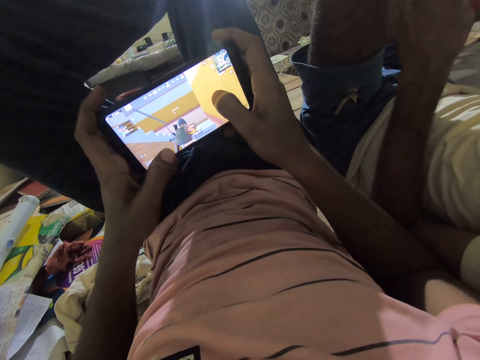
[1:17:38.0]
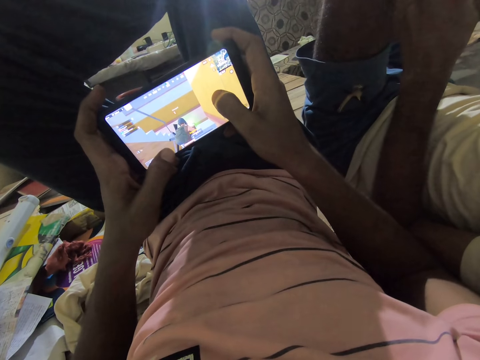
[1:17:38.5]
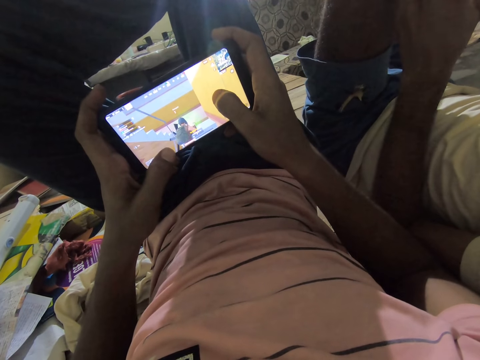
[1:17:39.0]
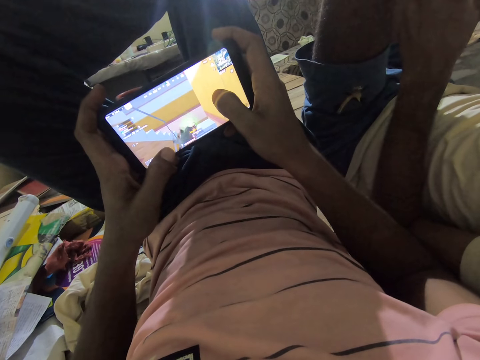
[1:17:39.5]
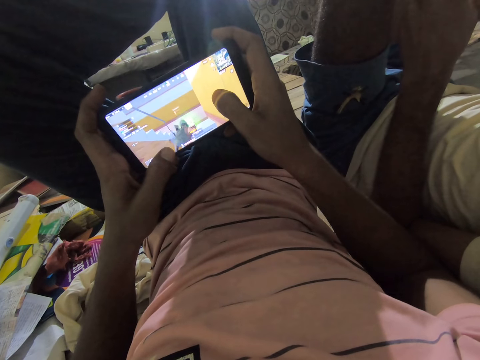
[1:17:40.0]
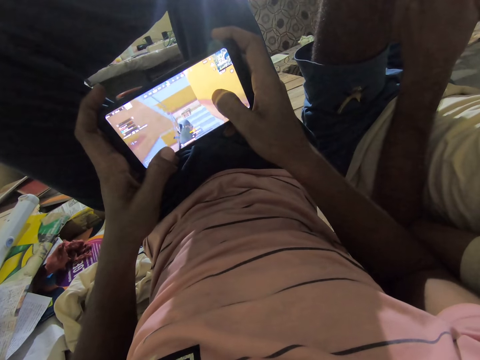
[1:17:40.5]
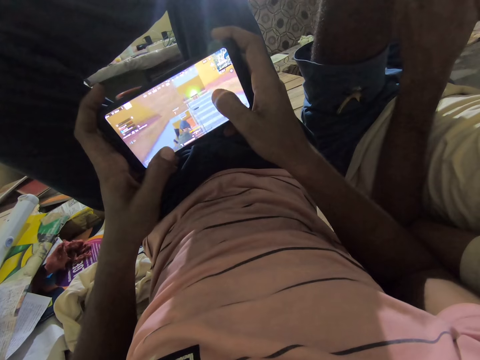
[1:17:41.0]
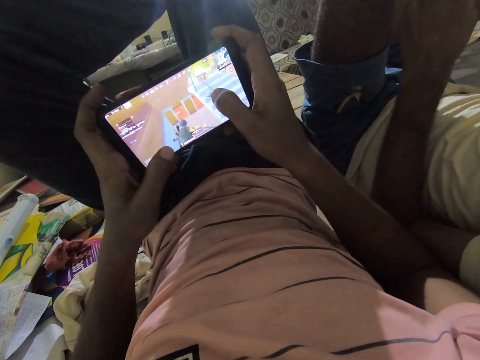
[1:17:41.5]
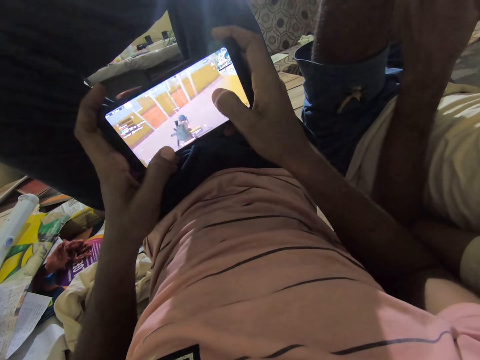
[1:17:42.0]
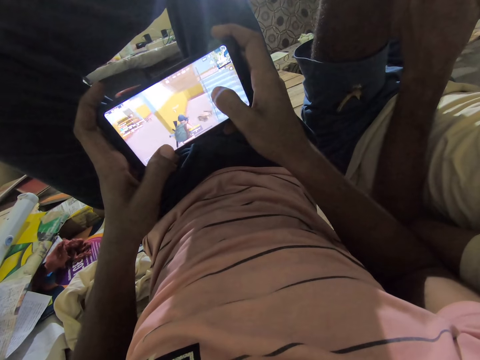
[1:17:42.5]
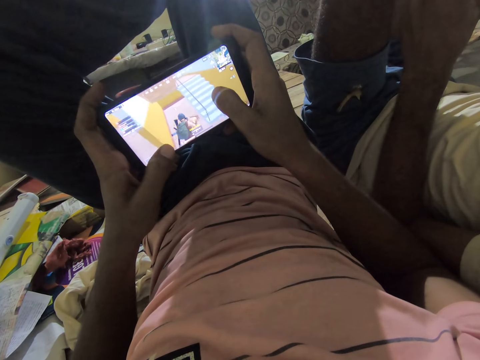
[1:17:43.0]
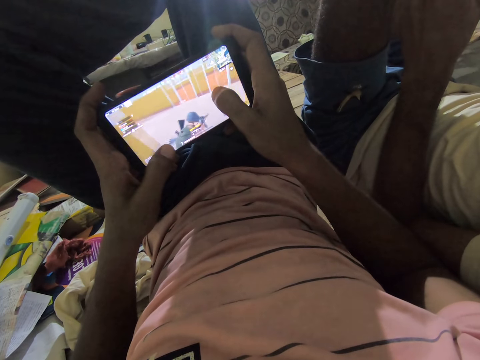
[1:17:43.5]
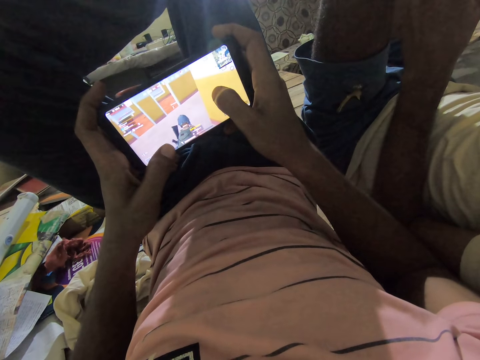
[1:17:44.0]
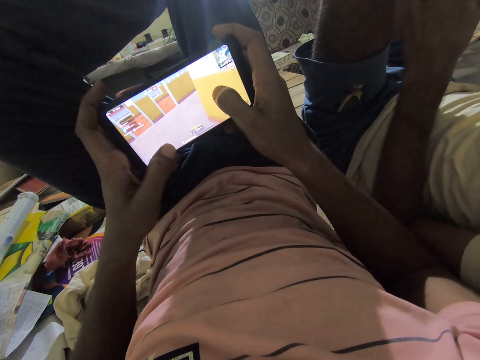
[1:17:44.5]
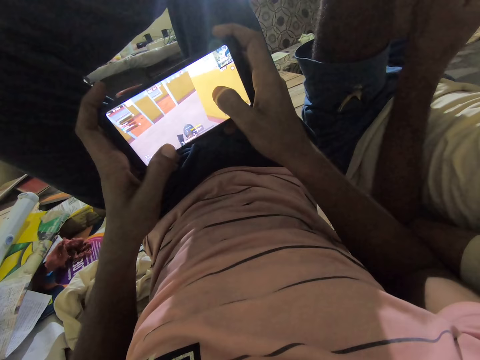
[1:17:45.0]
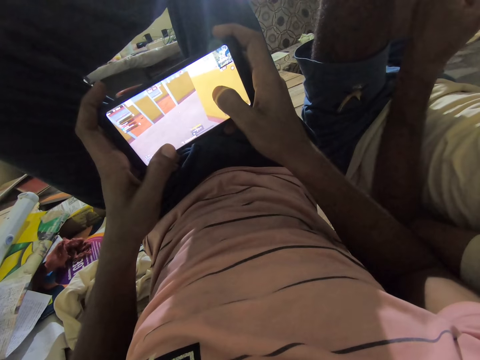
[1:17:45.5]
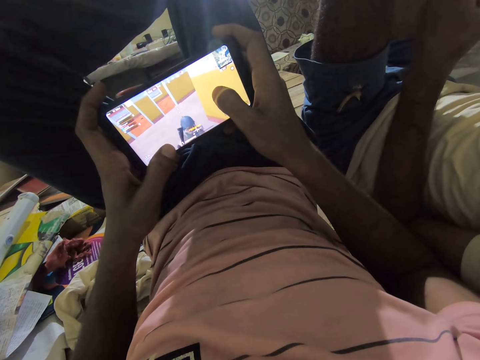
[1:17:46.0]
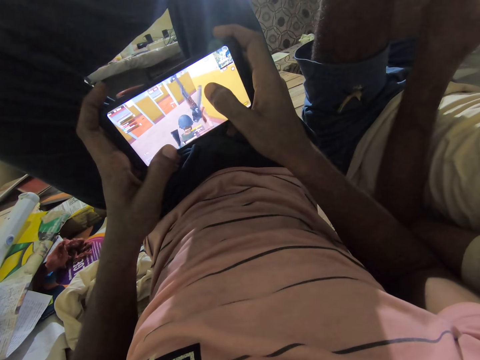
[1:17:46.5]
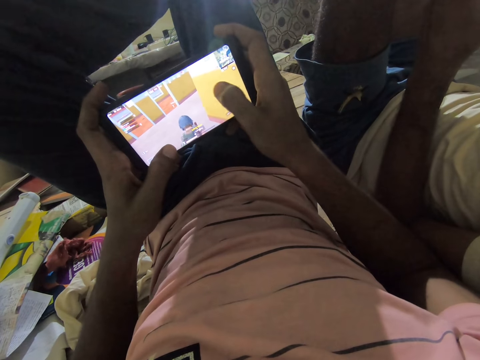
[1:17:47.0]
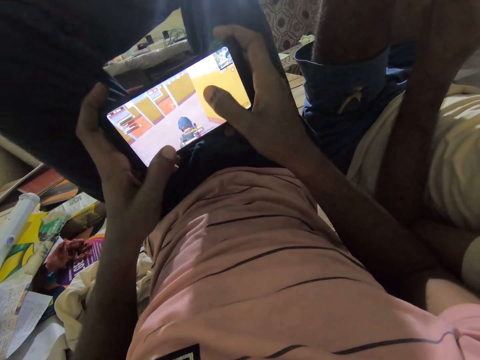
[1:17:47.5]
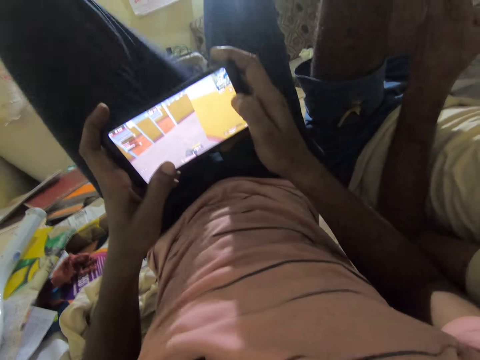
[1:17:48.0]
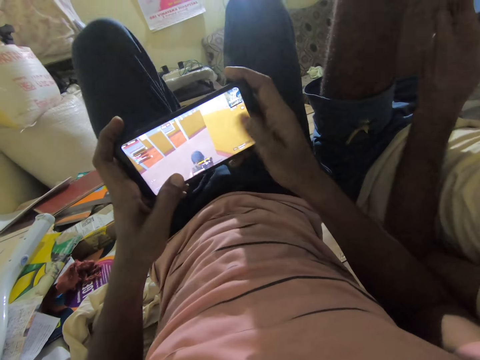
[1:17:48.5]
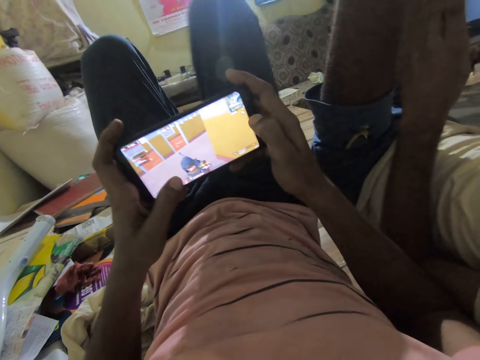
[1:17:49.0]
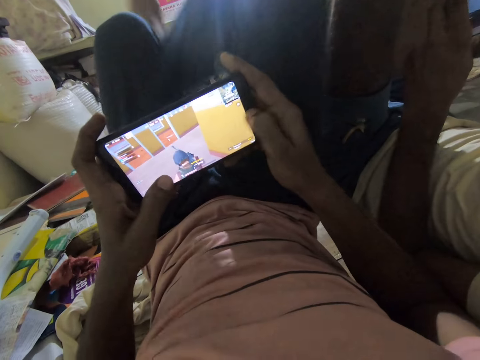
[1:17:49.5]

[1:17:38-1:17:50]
The camera wearer moves down his right leg.

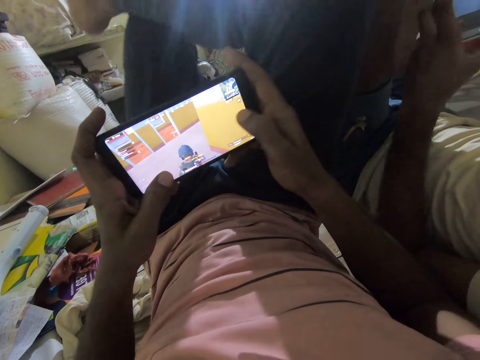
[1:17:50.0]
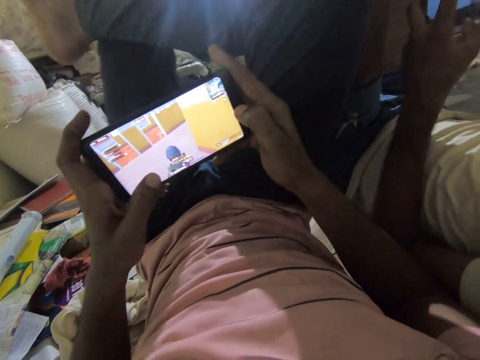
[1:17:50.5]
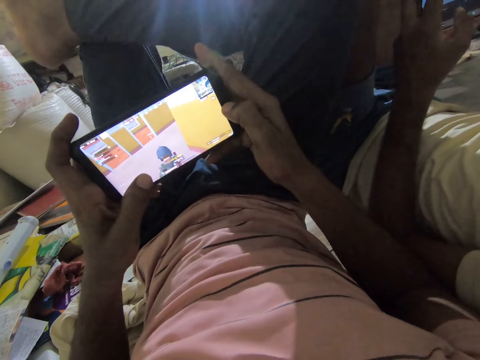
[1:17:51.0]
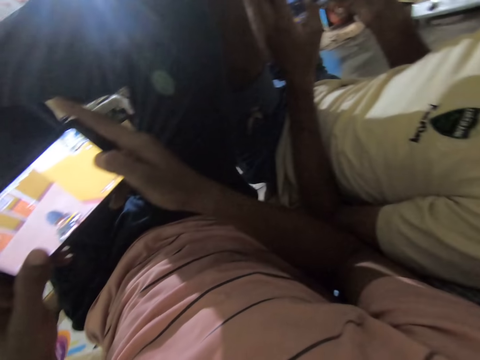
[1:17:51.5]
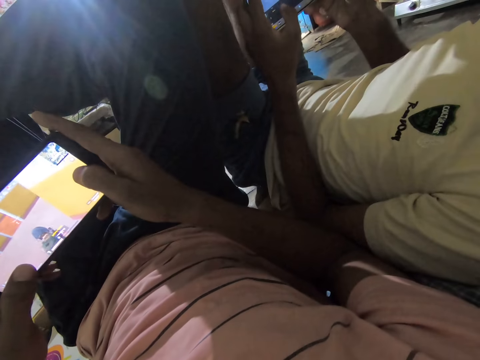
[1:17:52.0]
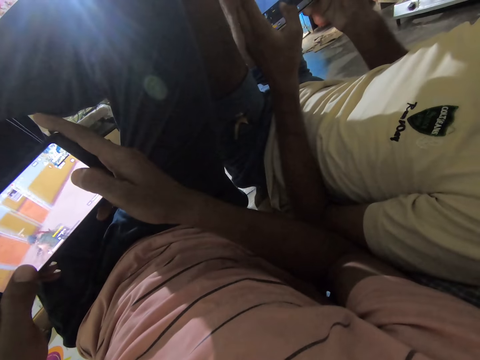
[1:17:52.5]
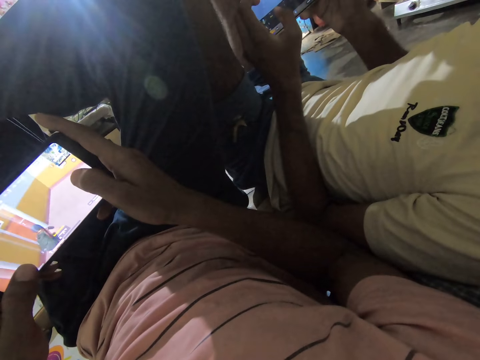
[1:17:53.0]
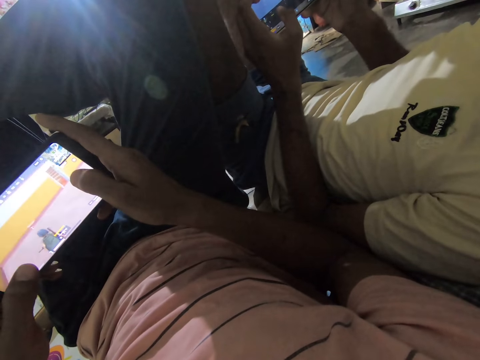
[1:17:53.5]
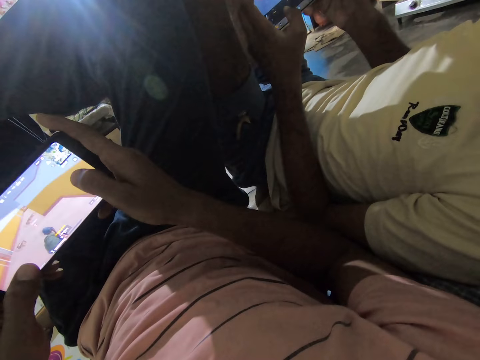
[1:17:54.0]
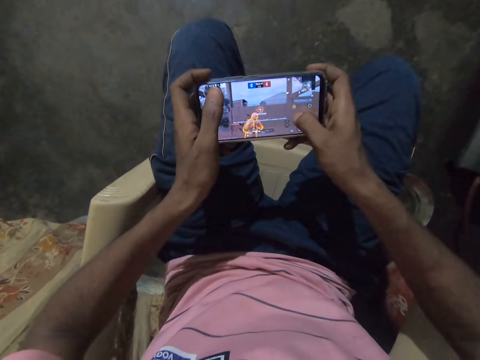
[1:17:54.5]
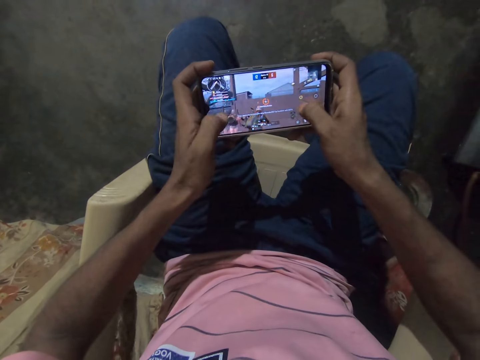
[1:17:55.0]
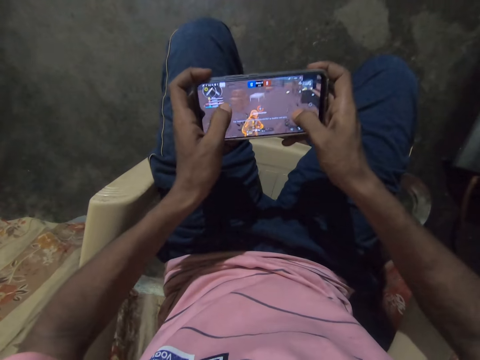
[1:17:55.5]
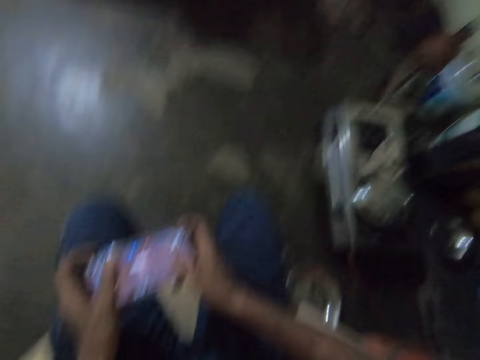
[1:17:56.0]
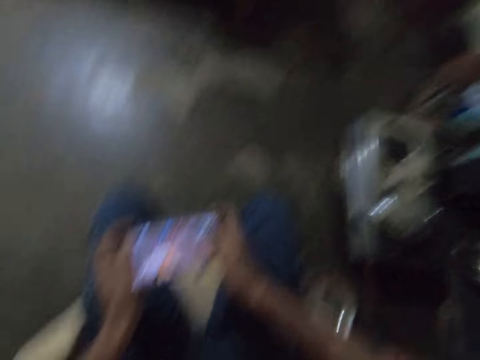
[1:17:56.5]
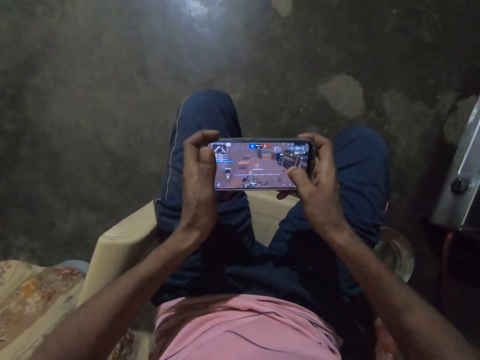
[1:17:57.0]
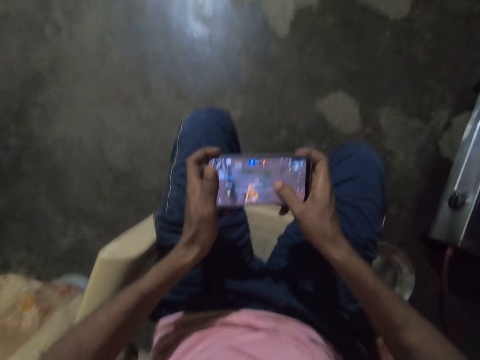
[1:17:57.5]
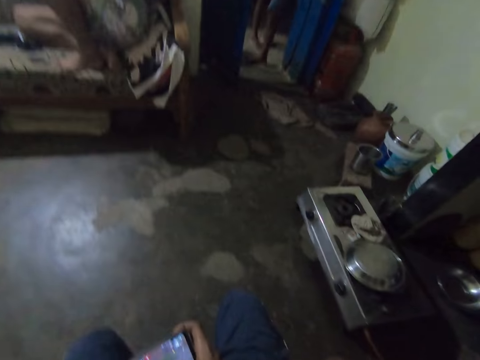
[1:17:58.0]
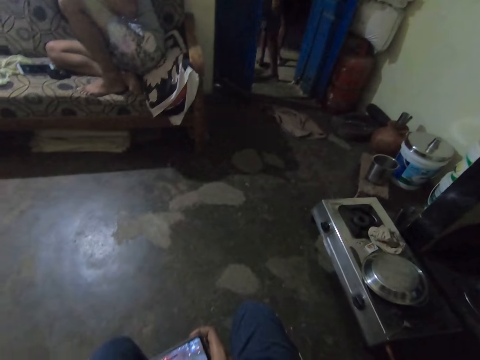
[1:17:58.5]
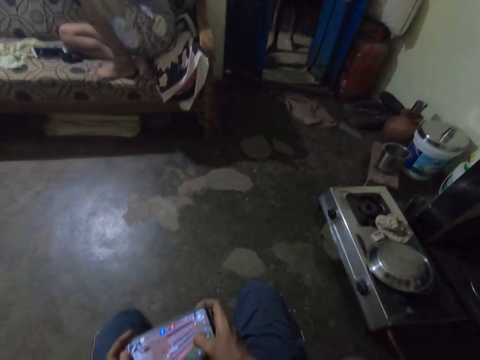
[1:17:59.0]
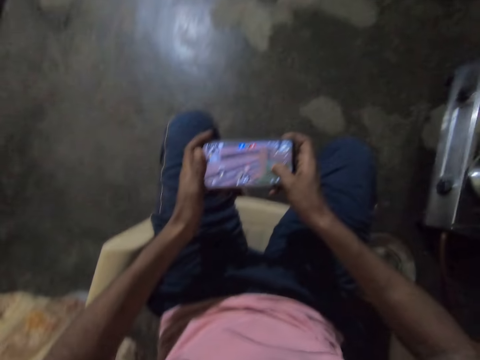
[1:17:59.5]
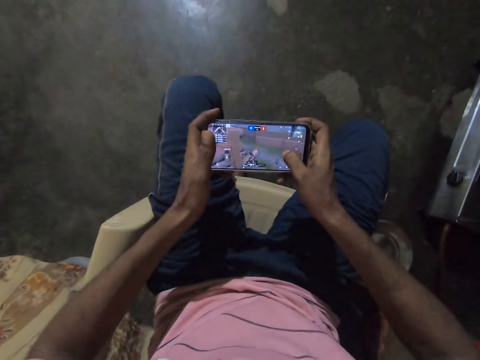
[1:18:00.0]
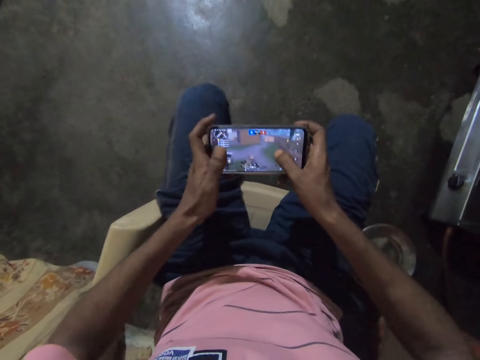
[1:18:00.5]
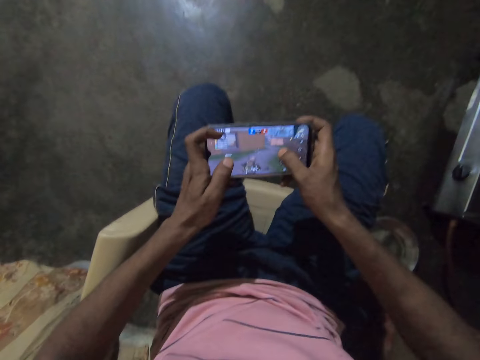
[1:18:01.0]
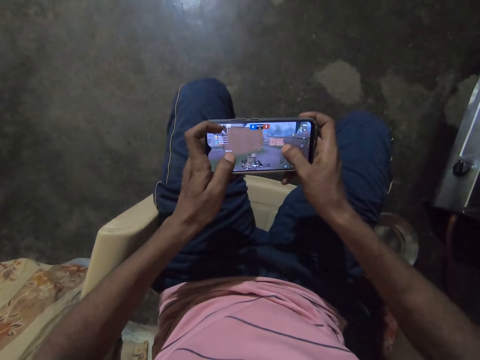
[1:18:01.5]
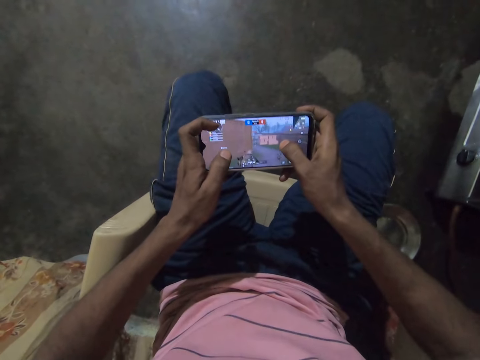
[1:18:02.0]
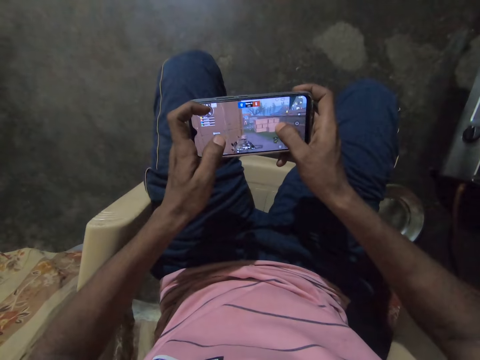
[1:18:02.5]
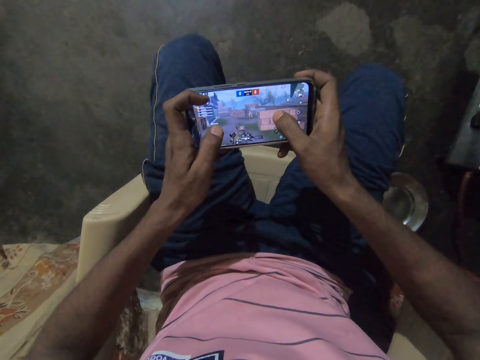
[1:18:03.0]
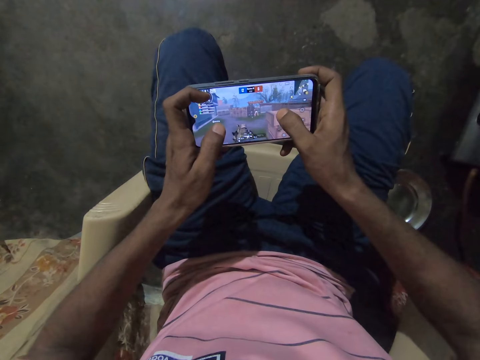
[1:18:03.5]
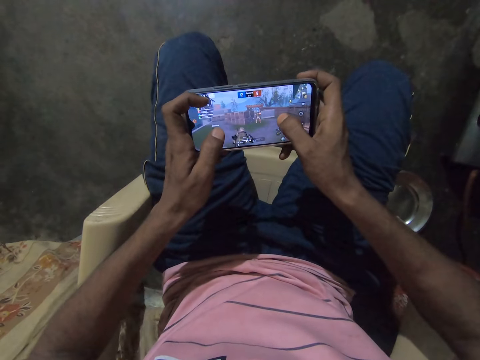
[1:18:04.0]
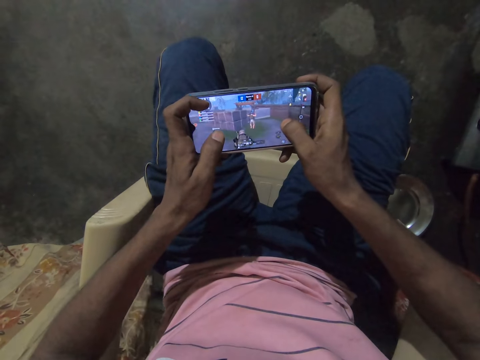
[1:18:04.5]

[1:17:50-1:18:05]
The camera wearer moves up his right leg. He interacts with a person. He plays a game on the cellphone. The person plays a game on the cellphone. The camera wearer looks around. He looks at the phone. He plays a video game on the phone. He looks around. He interacts with the person. He plays a video game on the phone.
